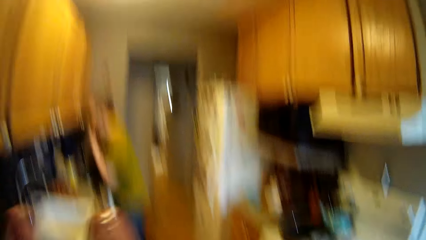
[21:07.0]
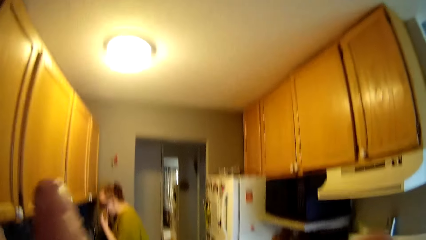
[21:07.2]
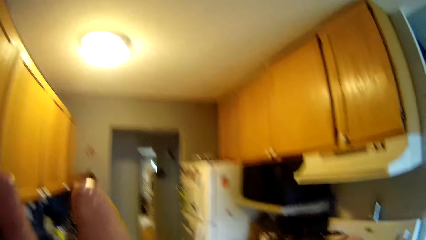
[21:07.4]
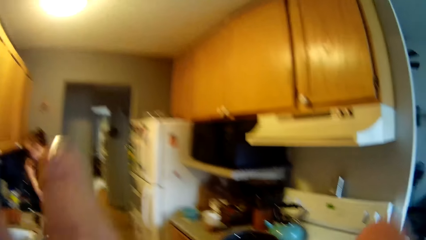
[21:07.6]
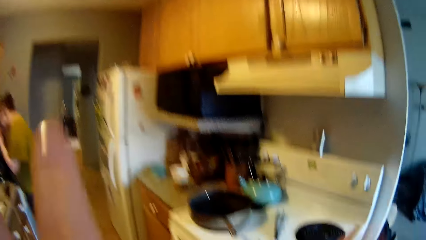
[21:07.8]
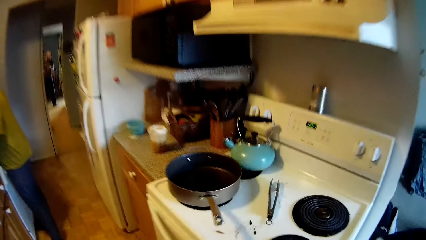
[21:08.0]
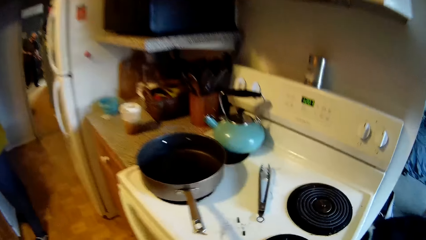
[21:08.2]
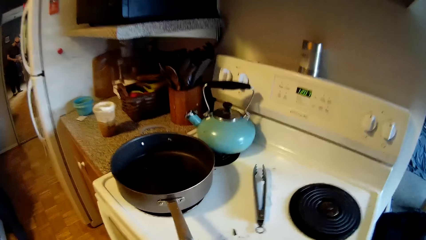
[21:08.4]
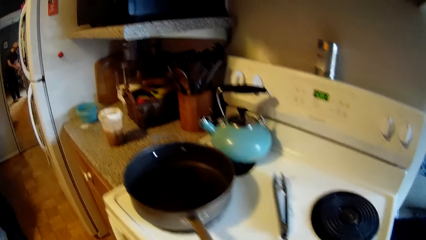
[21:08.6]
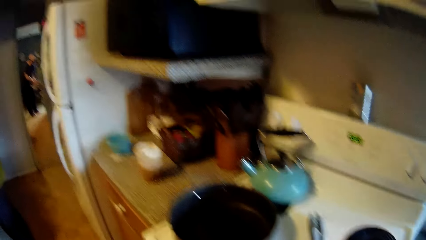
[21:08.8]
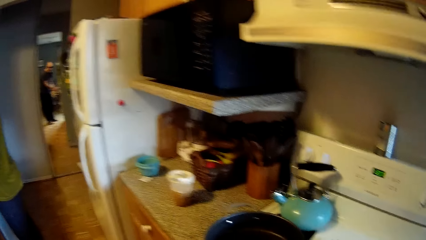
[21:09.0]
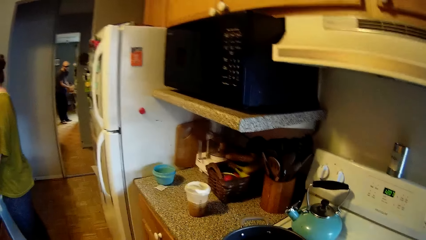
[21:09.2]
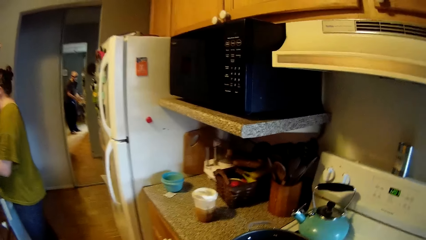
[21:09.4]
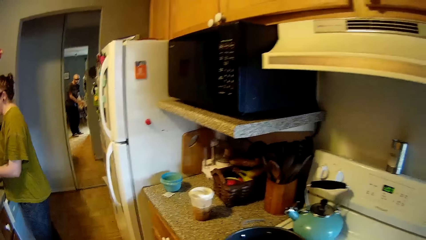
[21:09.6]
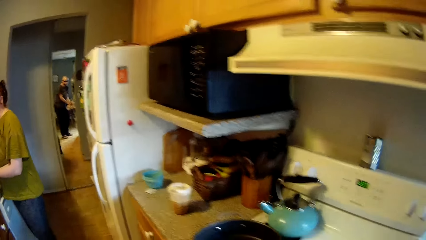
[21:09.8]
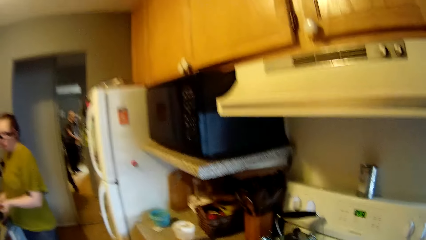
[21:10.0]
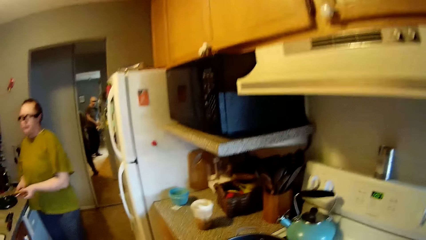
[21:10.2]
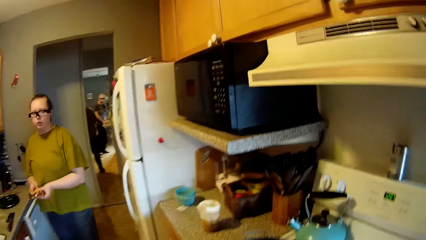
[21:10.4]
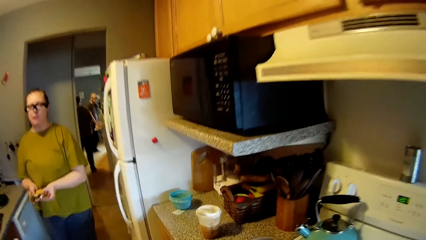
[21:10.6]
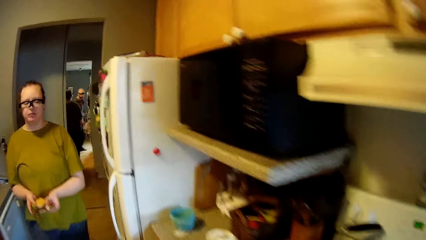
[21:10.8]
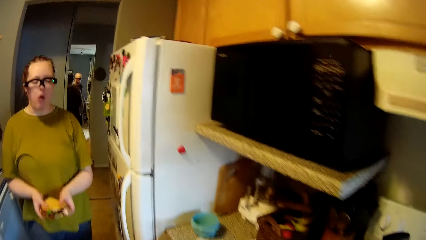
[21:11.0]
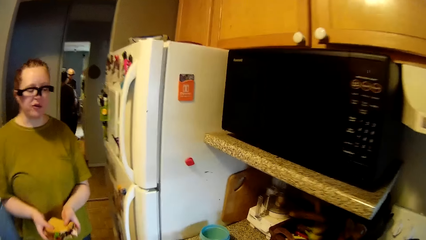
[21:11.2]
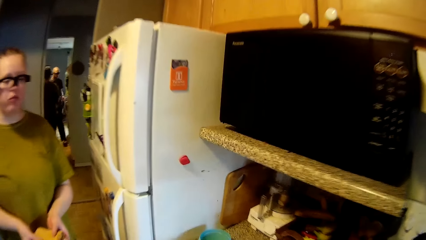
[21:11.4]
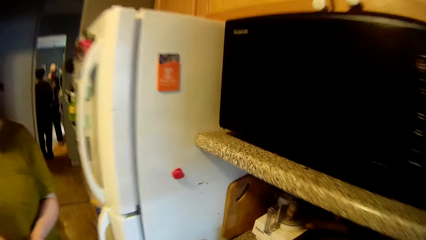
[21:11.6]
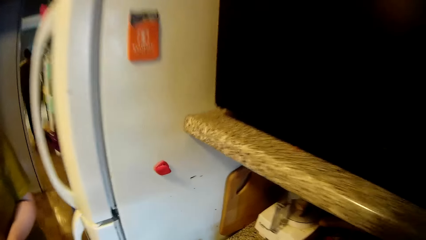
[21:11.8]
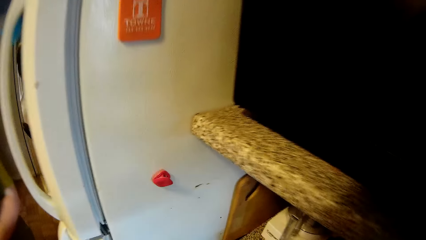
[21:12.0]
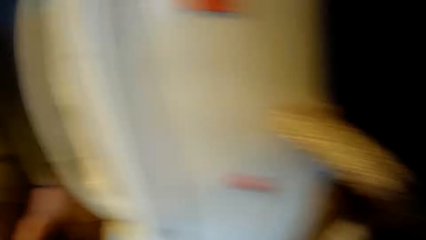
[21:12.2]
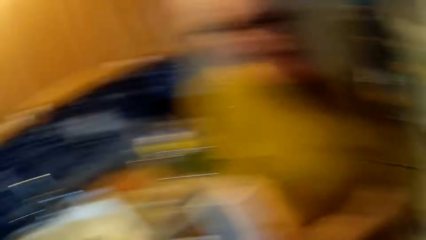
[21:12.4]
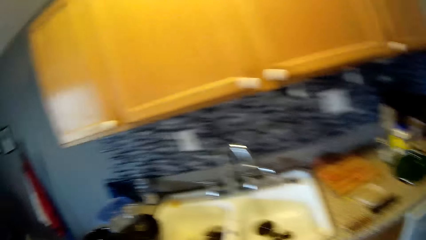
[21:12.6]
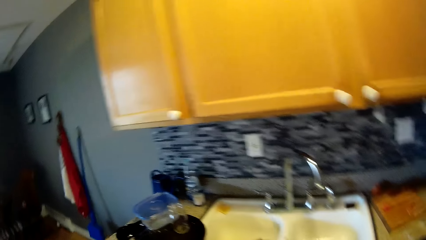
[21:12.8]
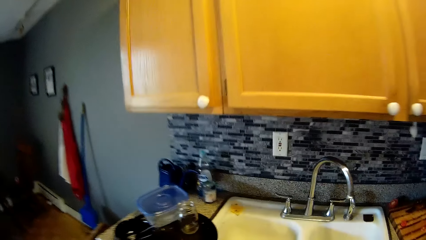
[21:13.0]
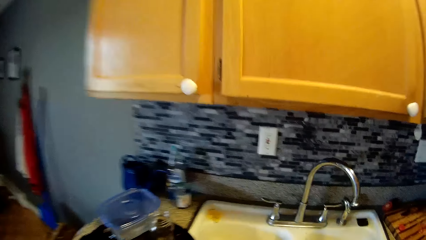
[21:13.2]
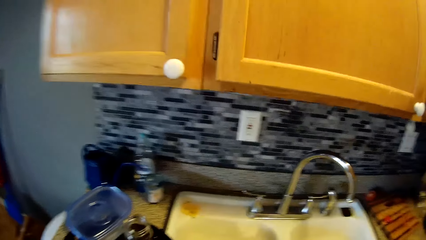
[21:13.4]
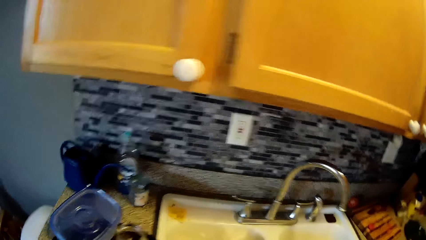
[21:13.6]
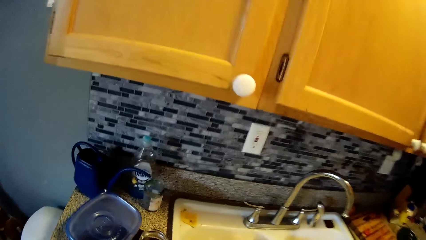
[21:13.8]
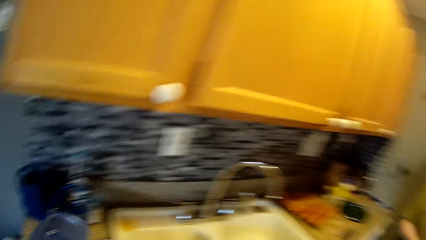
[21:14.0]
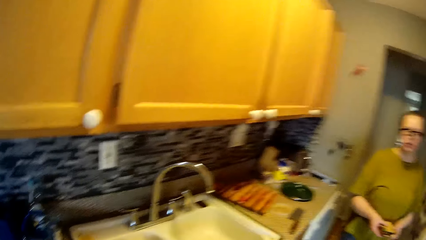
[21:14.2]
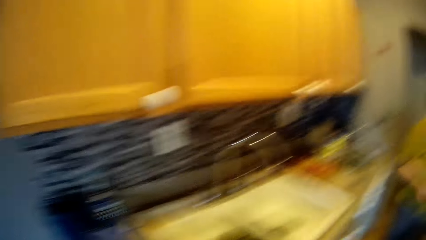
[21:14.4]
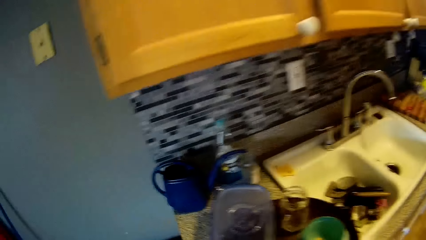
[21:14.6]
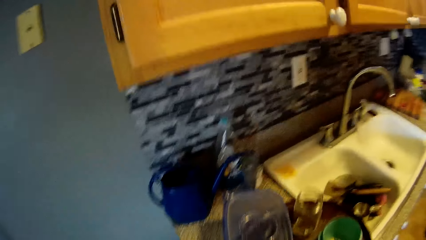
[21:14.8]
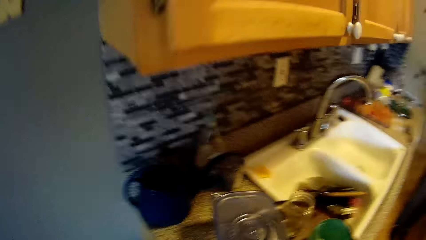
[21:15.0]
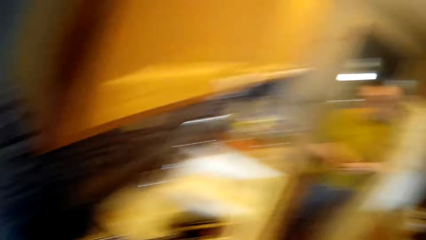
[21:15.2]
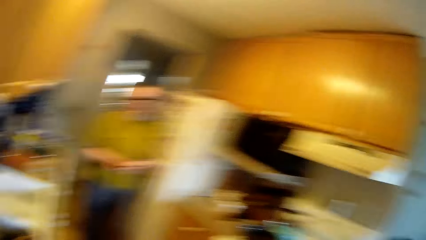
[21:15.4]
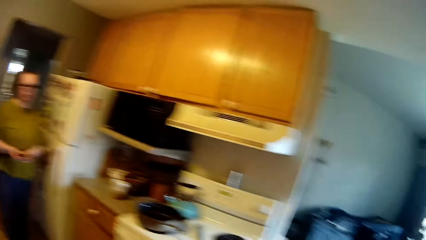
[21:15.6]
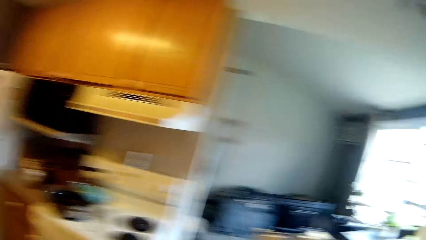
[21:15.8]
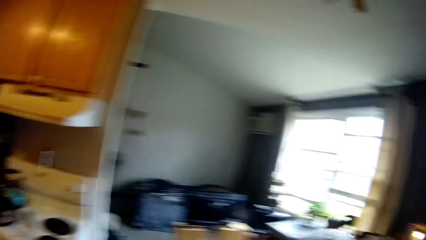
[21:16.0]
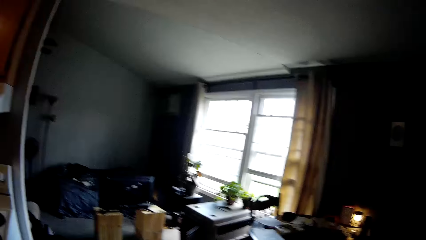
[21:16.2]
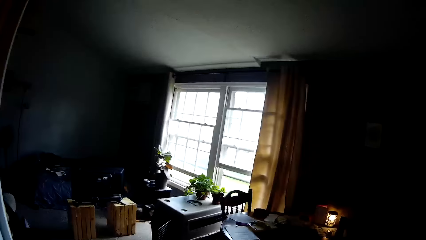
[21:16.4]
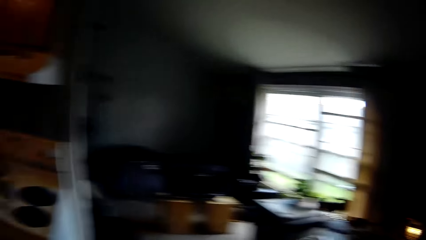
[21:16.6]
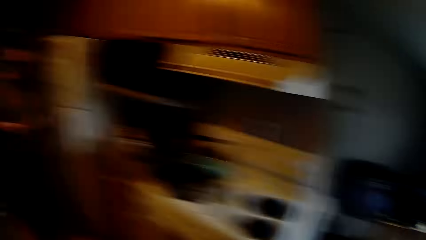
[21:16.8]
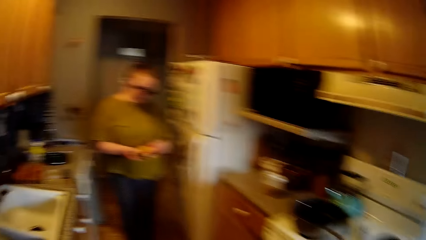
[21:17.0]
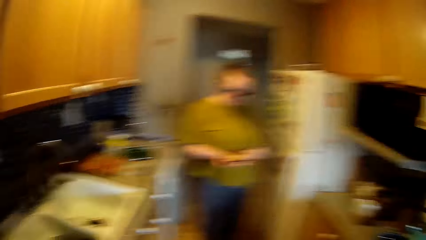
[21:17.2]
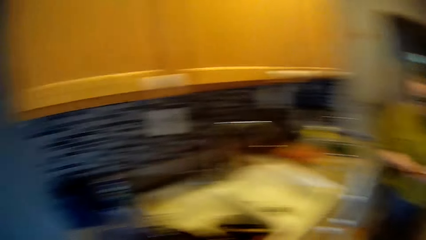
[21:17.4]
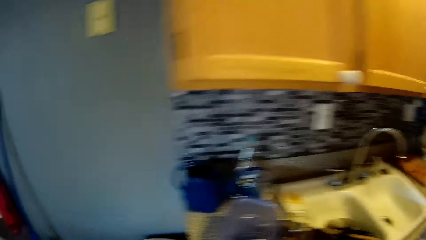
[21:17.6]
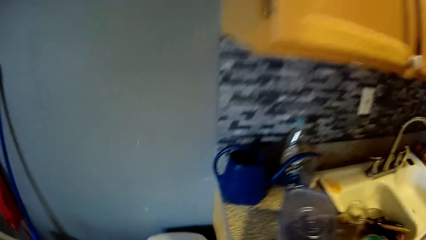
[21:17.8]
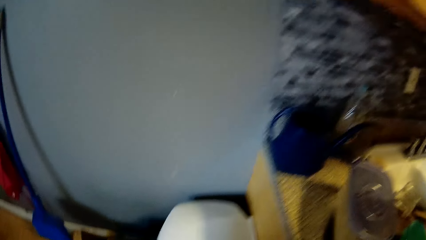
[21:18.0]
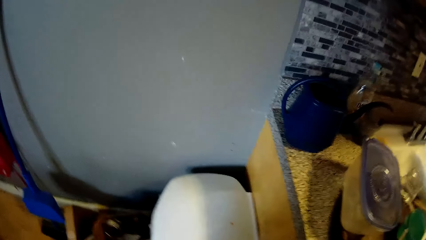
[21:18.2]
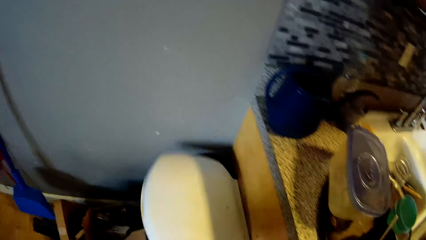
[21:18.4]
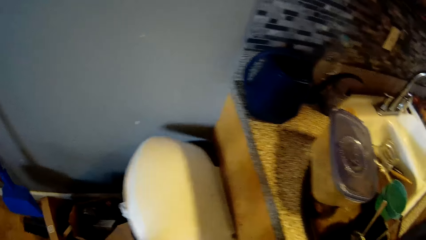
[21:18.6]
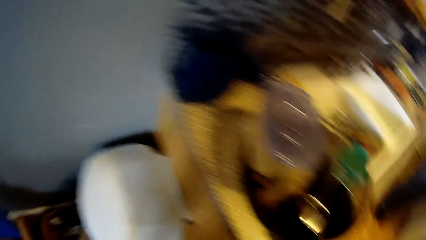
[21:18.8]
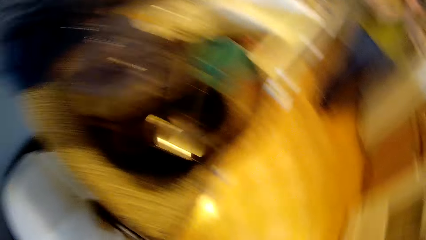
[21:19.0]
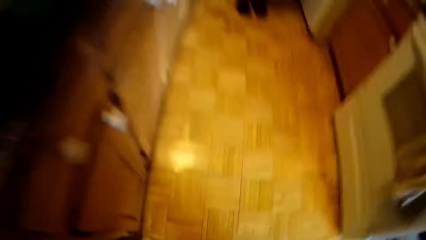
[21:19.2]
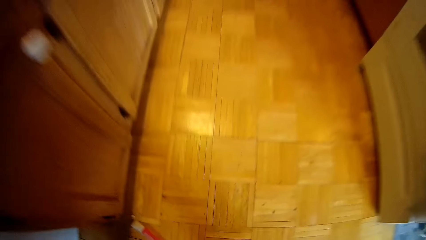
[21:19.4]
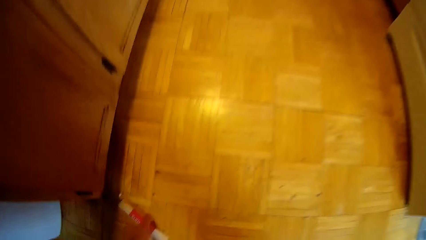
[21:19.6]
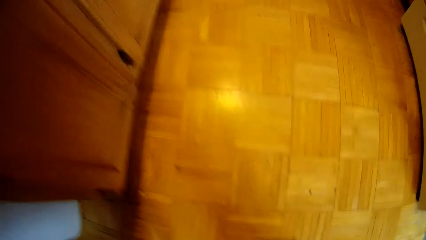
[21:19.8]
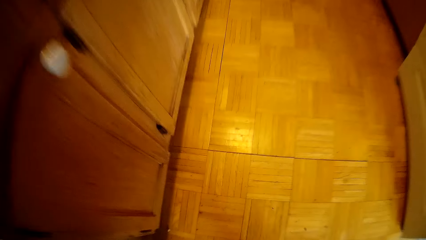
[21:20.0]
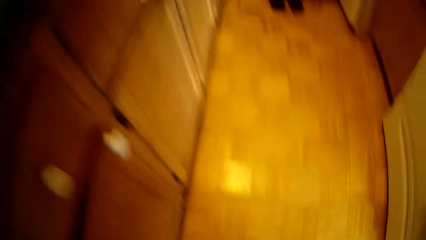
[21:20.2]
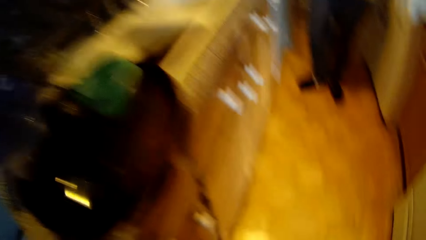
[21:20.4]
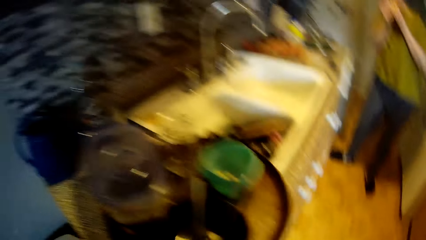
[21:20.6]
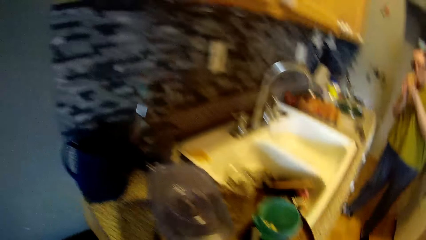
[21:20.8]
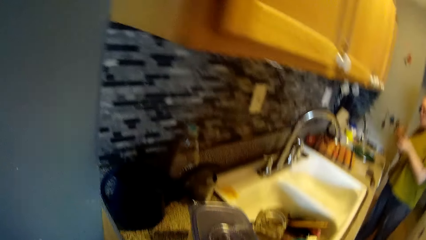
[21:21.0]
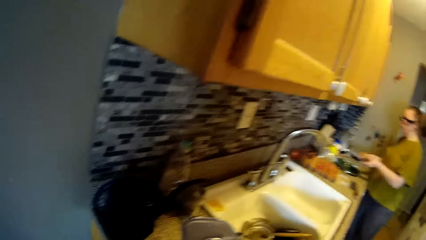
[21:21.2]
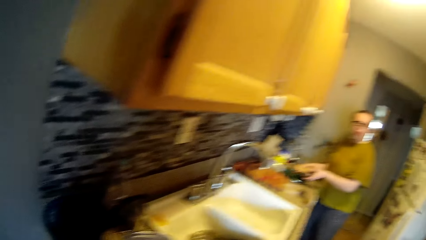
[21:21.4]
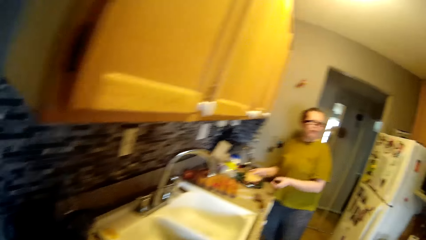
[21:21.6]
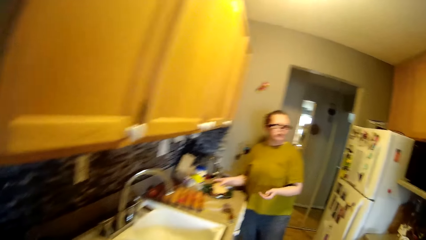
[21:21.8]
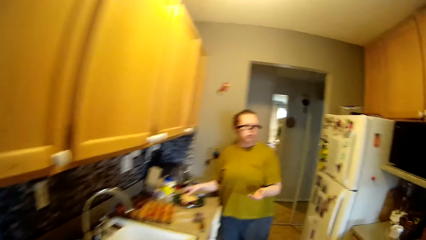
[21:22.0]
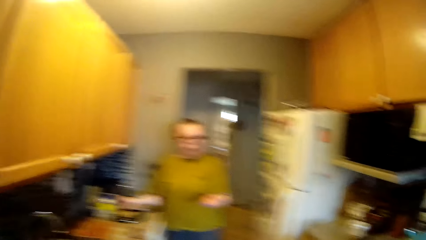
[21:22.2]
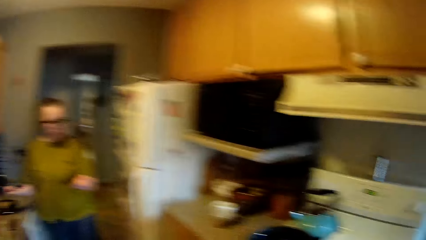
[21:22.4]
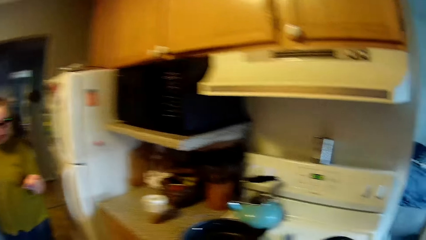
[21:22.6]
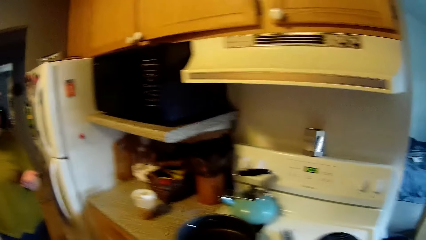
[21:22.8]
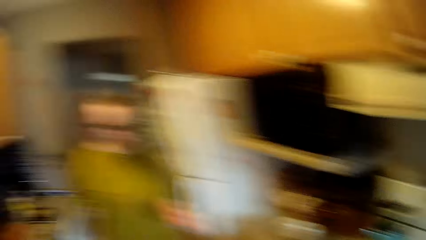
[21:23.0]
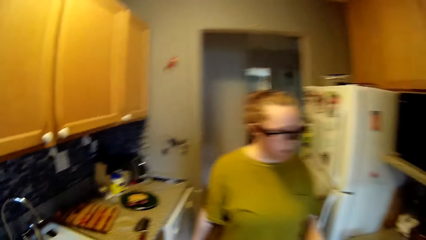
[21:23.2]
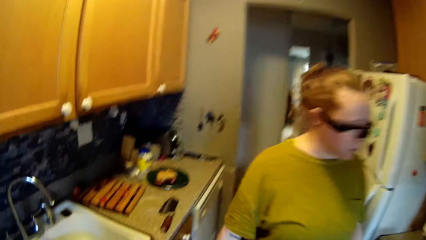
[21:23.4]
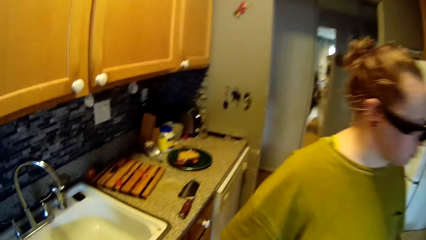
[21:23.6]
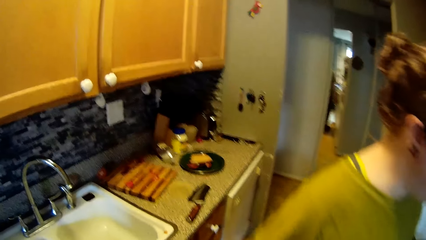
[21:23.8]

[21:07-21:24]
The woman puts the toast in her mouth. The camera wearer opens a trash bin by the side of the kitchen cabinet. He picks up a red nylon on the floor with his right hand.
